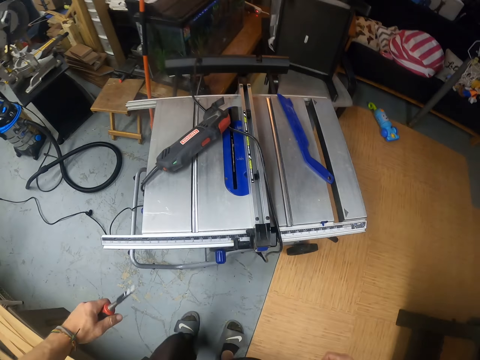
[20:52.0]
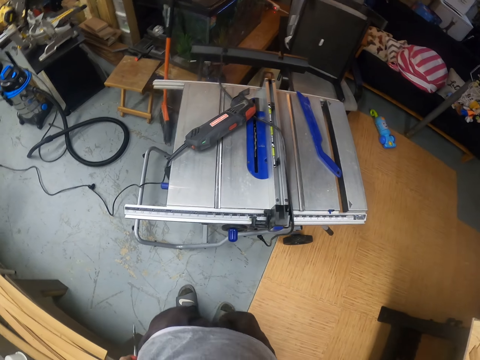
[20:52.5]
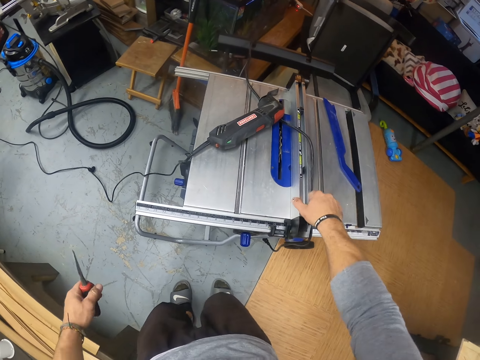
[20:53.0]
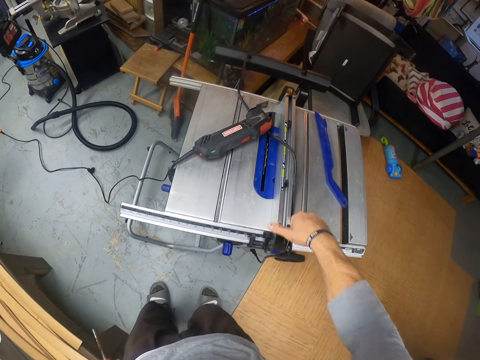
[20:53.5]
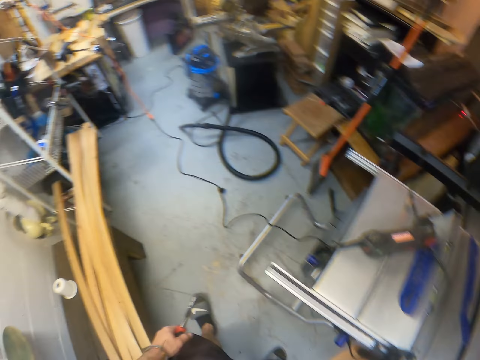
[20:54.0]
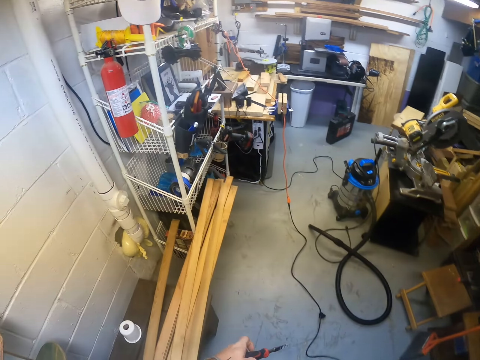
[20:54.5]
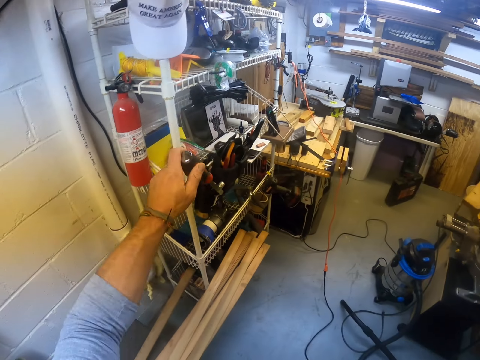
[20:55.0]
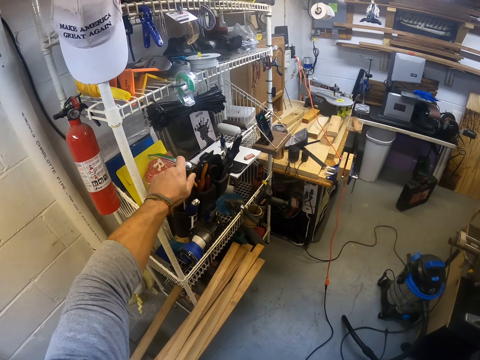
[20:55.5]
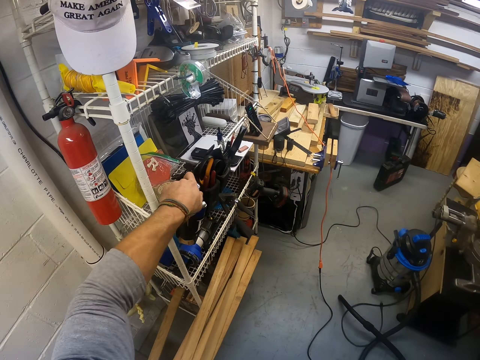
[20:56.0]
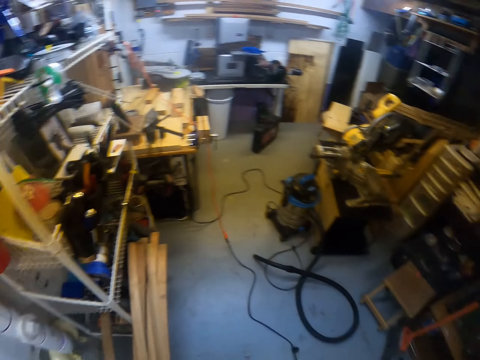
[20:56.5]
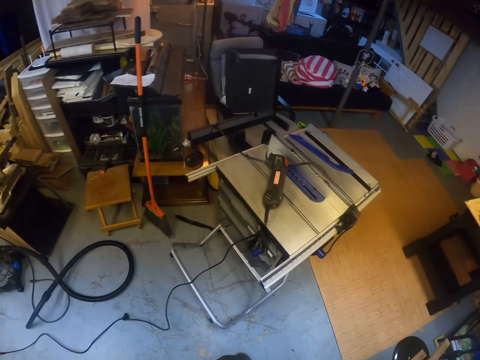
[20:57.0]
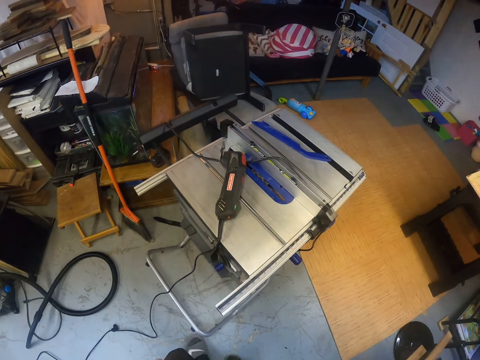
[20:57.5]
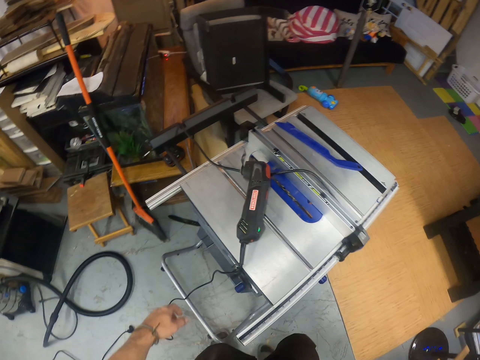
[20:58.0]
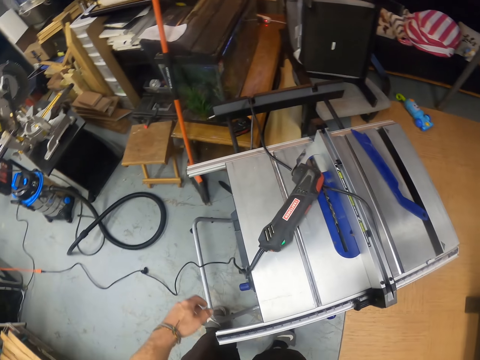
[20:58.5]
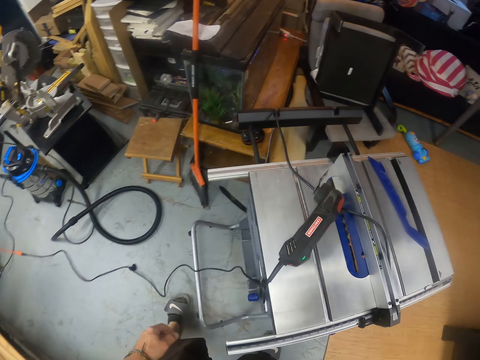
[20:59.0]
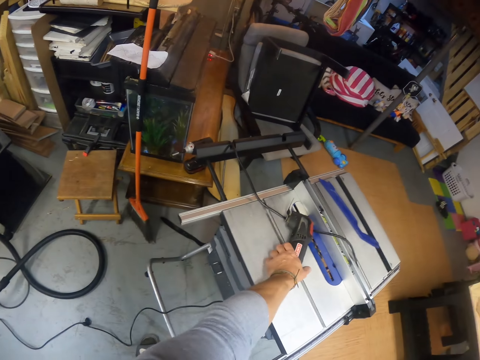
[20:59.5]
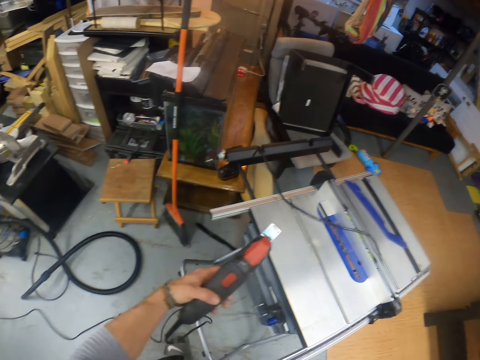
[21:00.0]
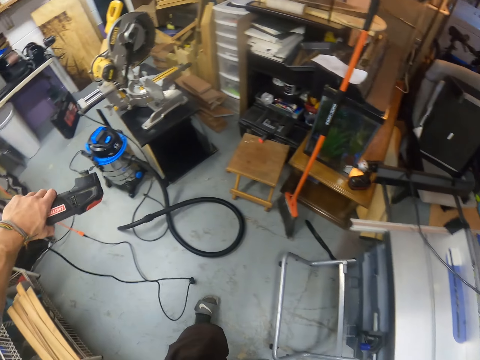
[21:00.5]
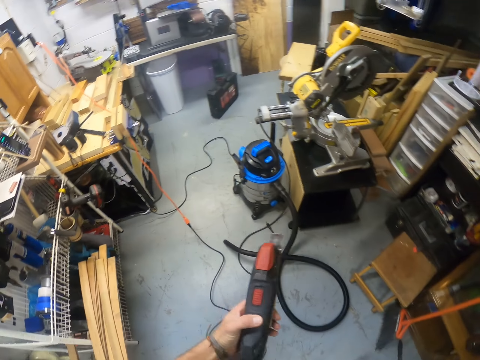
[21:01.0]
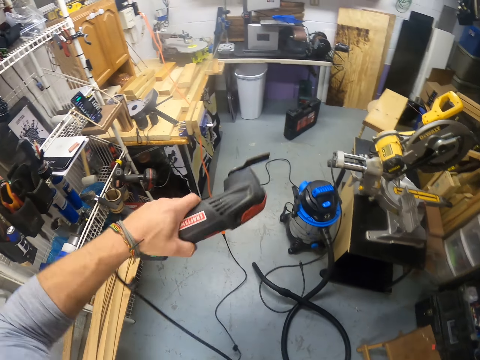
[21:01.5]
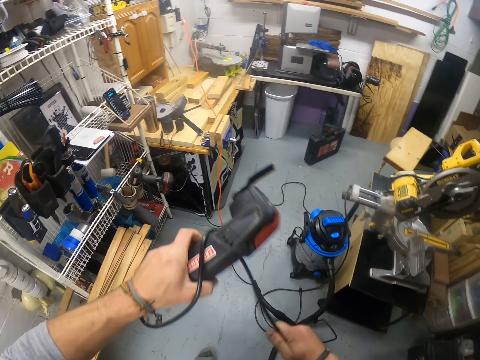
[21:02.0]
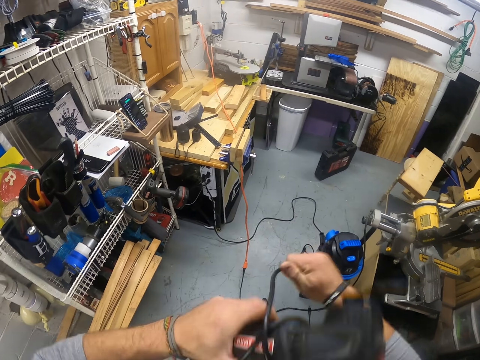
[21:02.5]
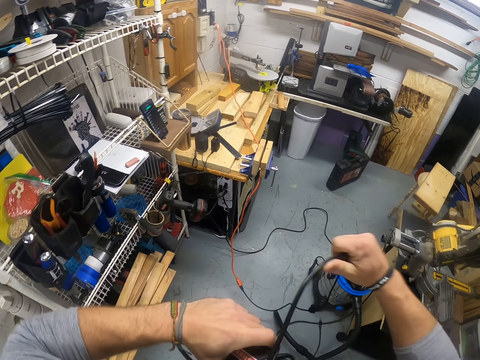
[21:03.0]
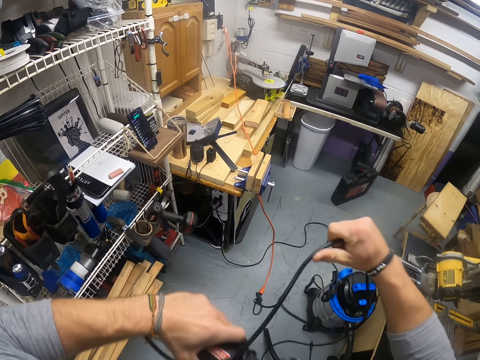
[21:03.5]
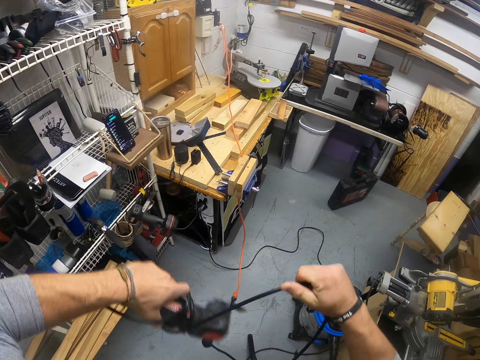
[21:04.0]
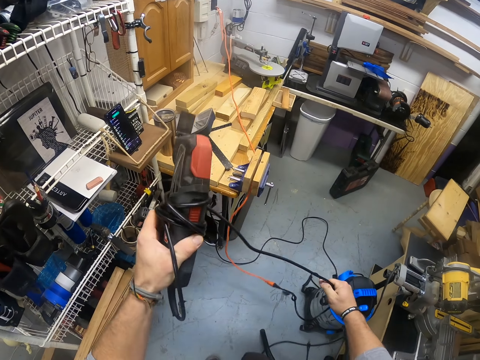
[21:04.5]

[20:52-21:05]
The camera wearer holds the table saw on the metal work table with his right hand. He feels the object with his right hand. He drops the file in the black container on the shelf with his left hand. He picks up the mini circular saw from the metal work table with his left hand. He rolls the mini circular saw cable on the mini circular saw in his left hand with his right hand.

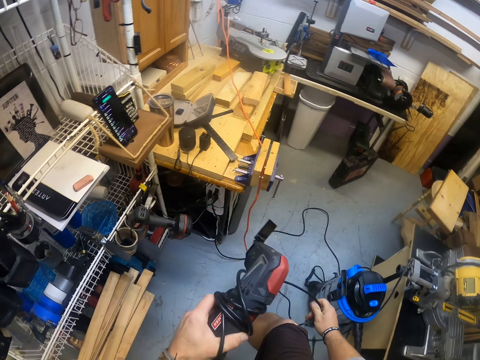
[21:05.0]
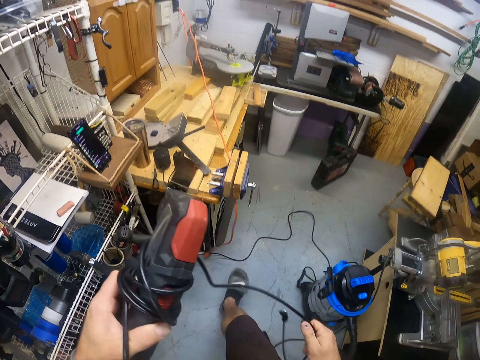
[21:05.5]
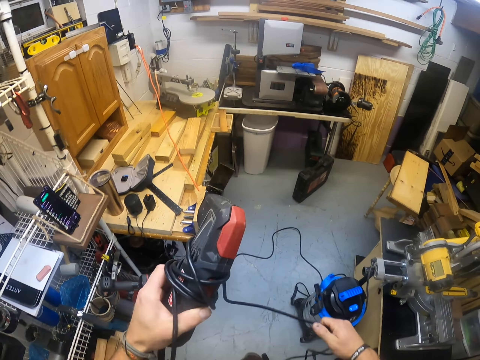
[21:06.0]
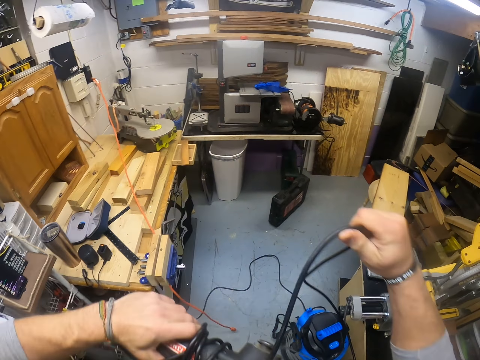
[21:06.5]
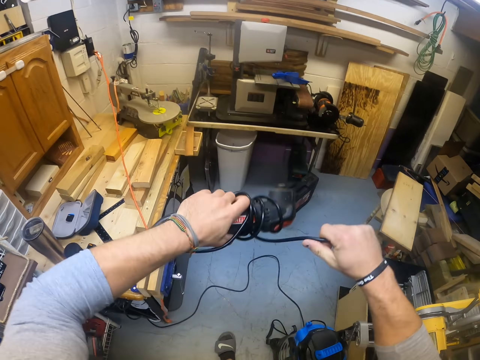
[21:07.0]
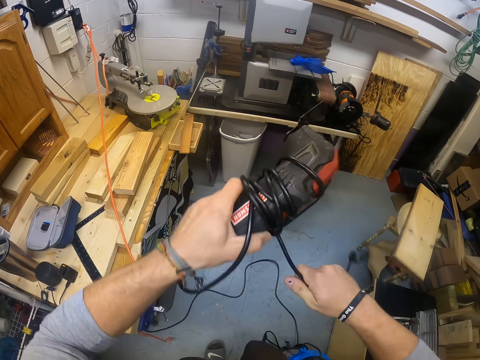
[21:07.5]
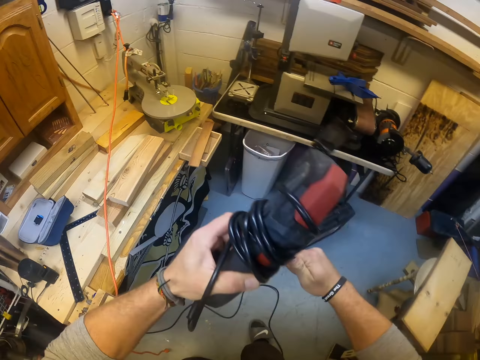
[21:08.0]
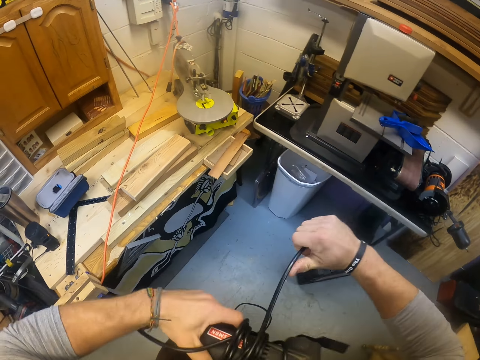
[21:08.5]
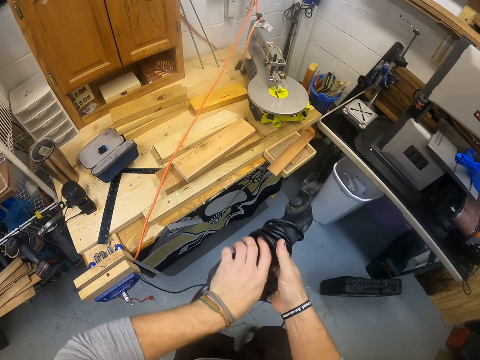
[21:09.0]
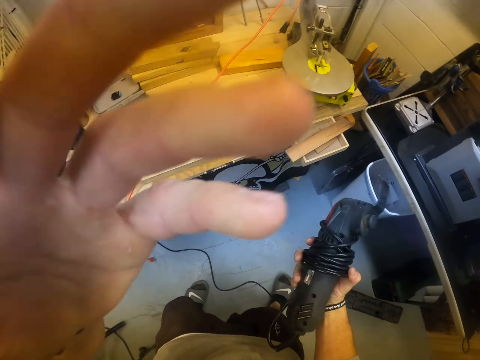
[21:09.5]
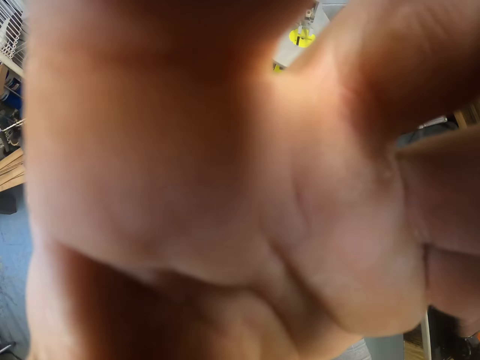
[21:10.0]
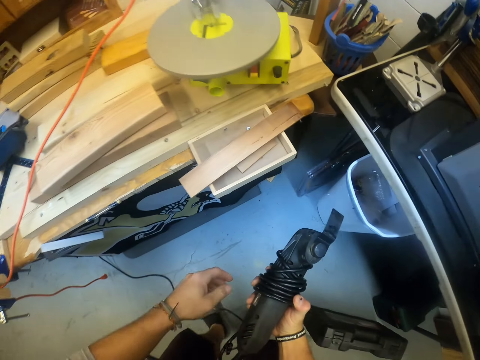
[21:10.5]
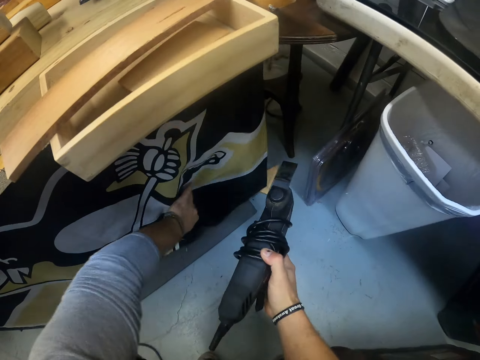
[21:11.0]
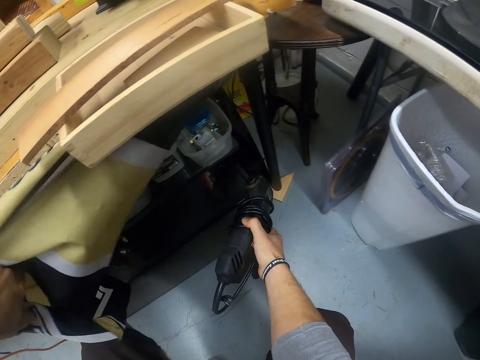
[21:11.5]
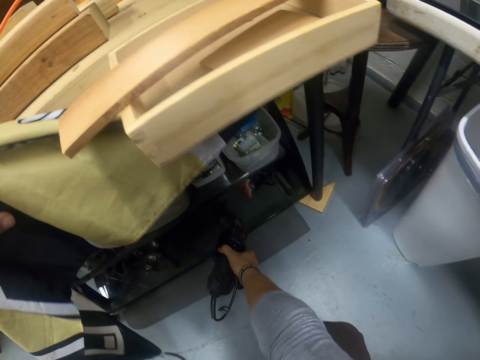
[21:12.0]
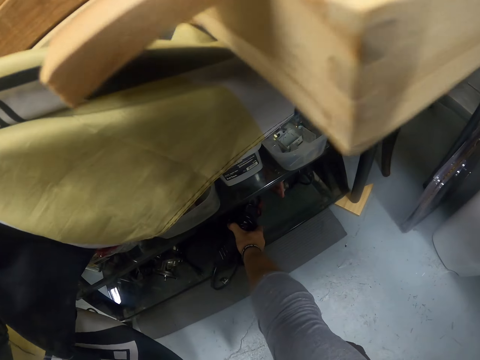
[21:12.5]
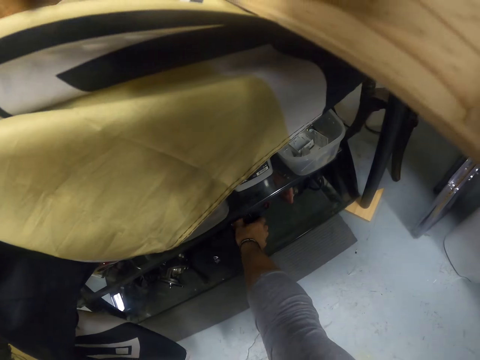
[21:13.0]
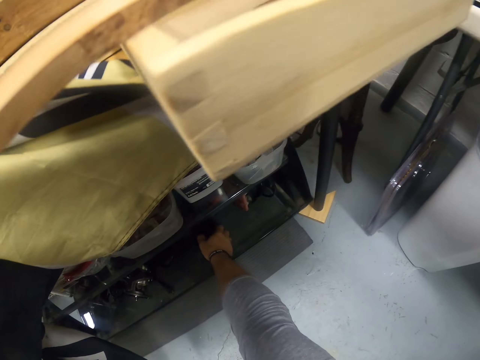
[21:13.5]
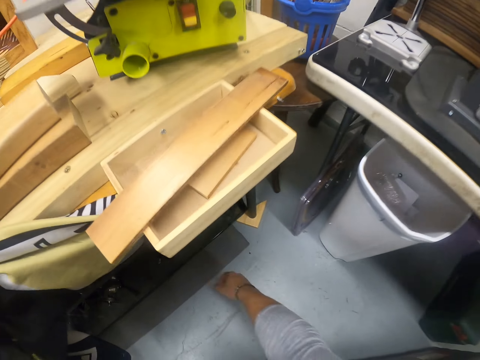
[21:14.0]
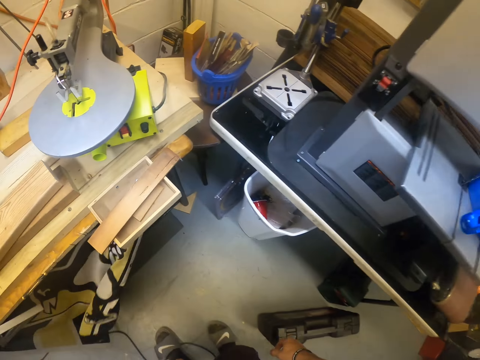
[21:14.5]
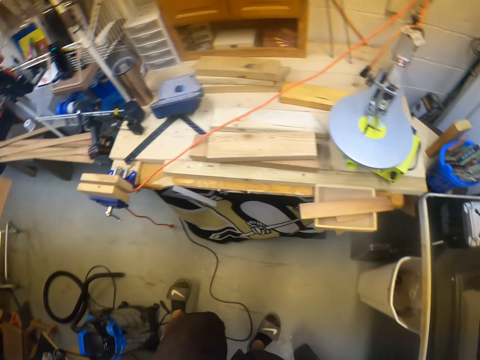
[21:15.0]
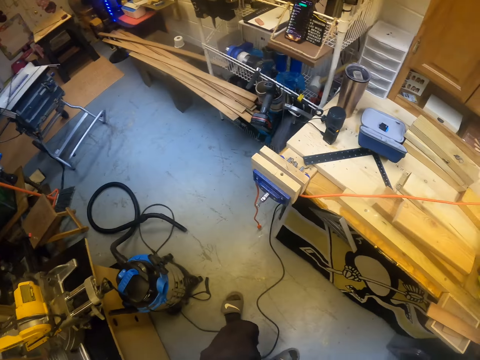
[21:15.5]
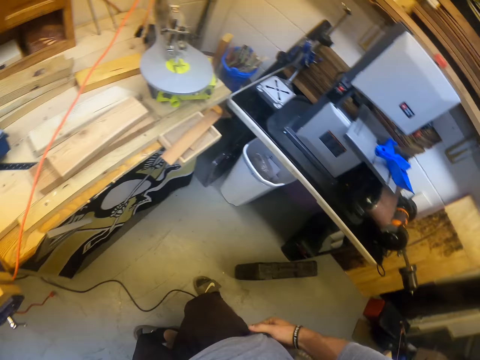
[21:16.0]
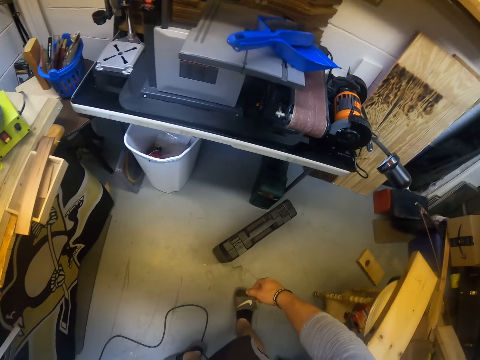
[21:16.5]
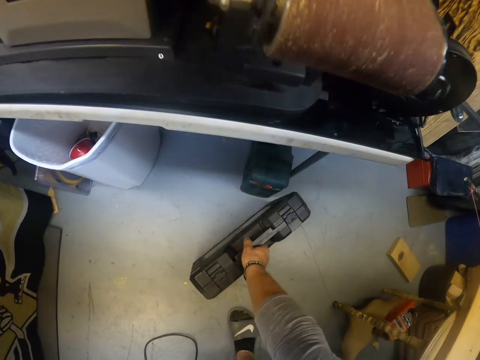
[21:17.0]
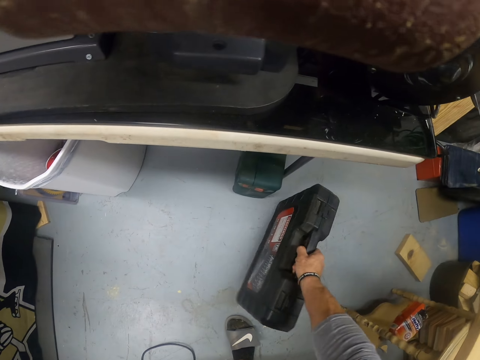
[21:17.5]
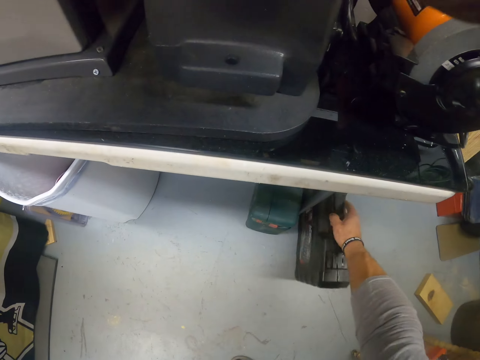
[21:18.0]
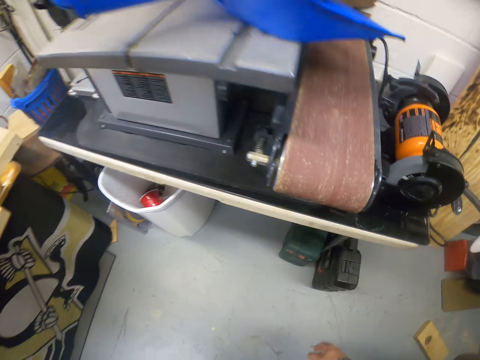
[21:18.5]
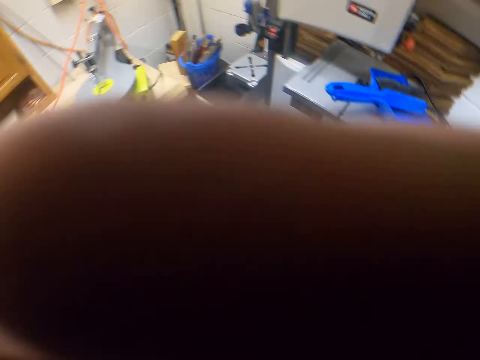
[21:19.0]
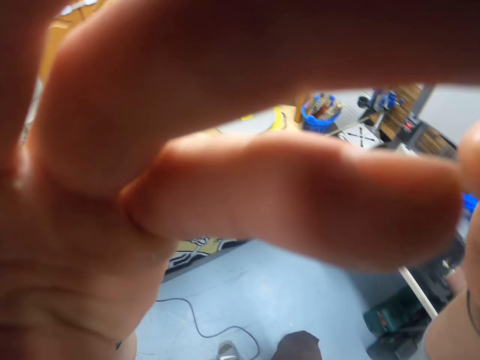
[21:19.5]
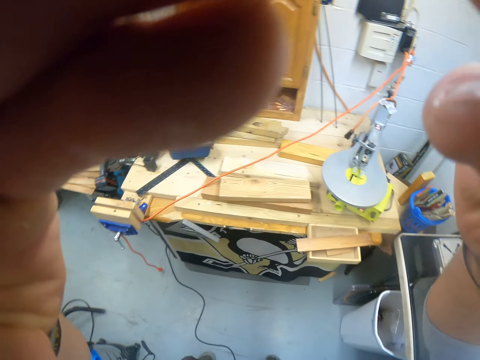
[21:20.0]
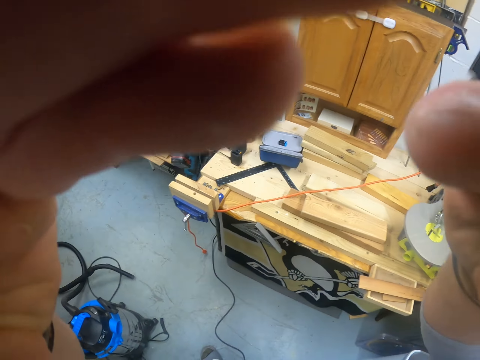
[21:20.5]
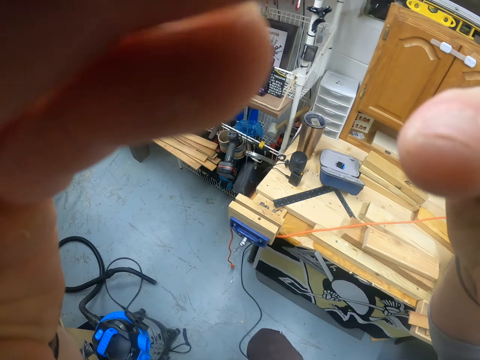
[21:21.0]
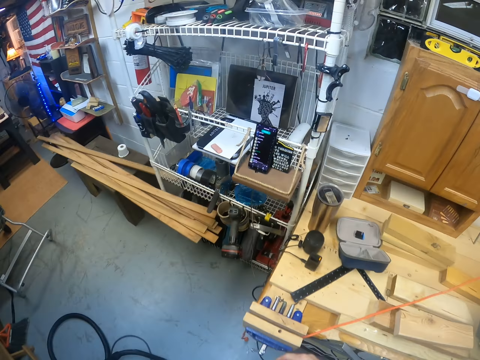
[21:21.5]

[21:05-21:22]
The camera wearer disconnects the oscillating tool or mini circular saw from the socket. He rolls the mini circular saw cable on the mini circular saw in his left hand with his right hand. He passes the mini circular saw from his left hand to his right hand. He adjusts the camera. He moves the work table cloth with his left hand. He drops the mini circular saw on the rack beneath the work table with his right hand. He drops the work table cloth with his left hand. He picks up a tool box from the floor with his right hand. He drops the tool box on the floor with his right hand. He moves the tool box. He adjusts the camera.
